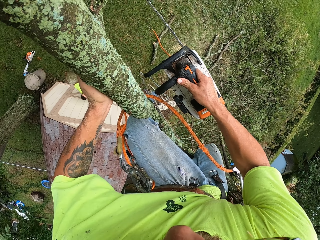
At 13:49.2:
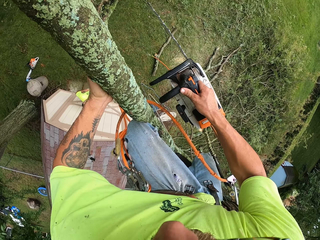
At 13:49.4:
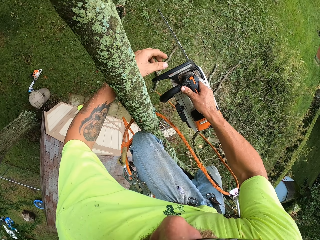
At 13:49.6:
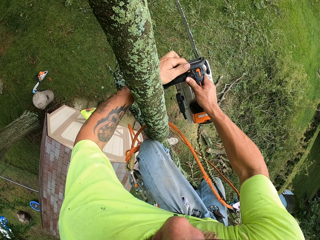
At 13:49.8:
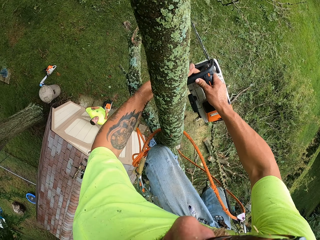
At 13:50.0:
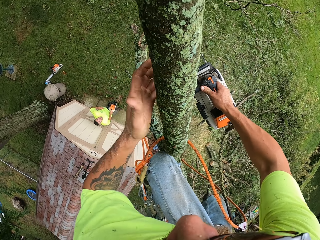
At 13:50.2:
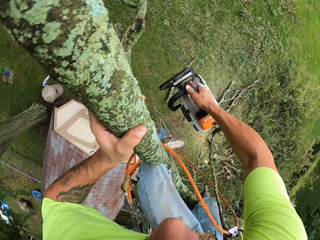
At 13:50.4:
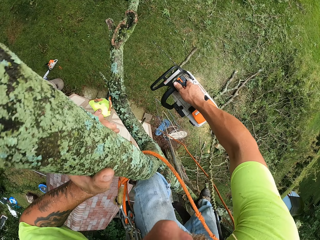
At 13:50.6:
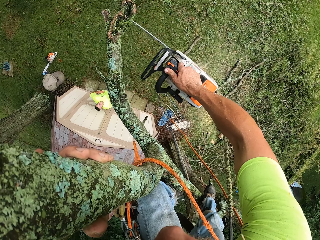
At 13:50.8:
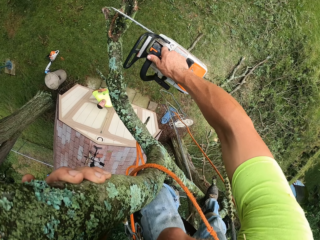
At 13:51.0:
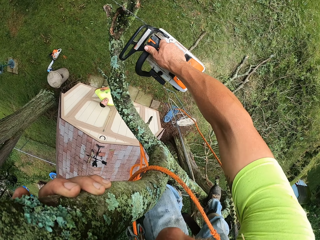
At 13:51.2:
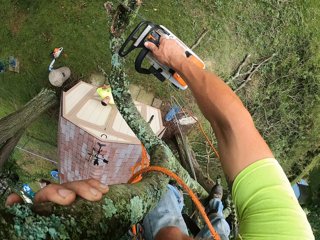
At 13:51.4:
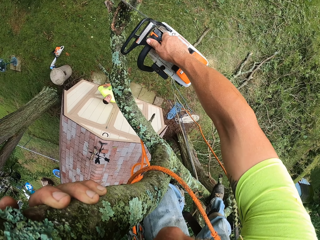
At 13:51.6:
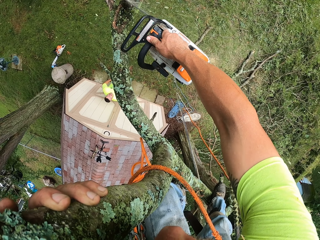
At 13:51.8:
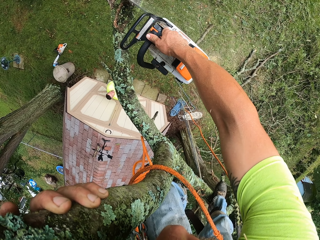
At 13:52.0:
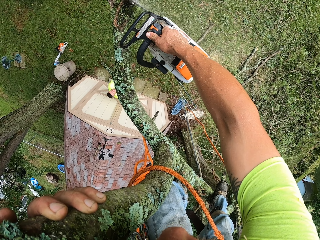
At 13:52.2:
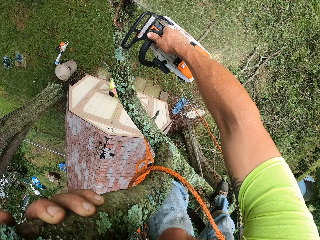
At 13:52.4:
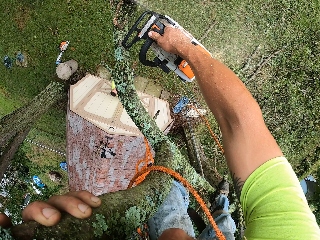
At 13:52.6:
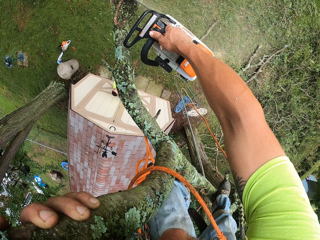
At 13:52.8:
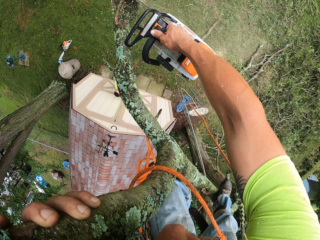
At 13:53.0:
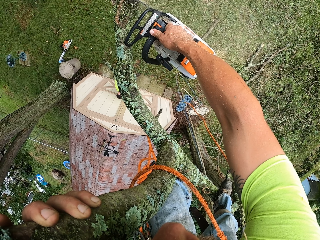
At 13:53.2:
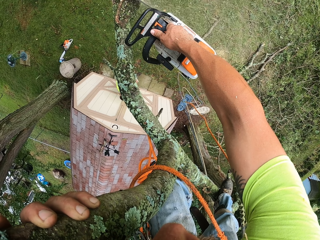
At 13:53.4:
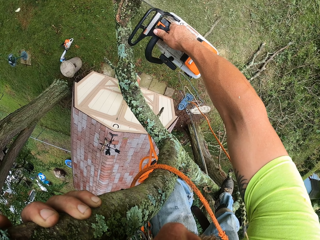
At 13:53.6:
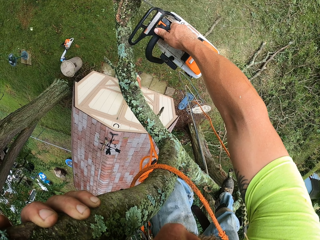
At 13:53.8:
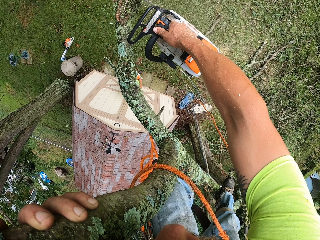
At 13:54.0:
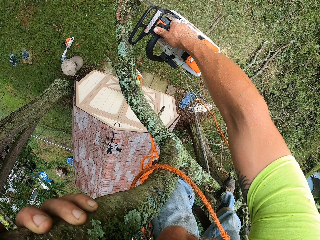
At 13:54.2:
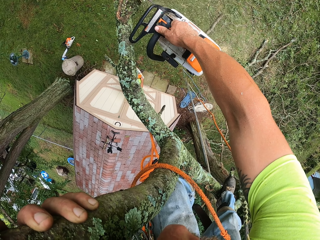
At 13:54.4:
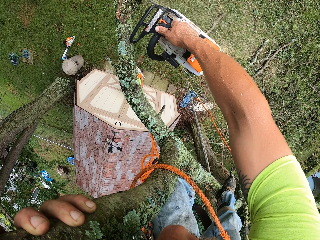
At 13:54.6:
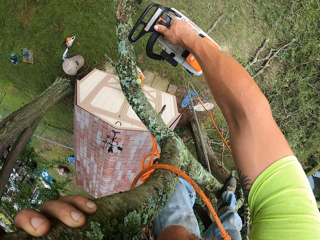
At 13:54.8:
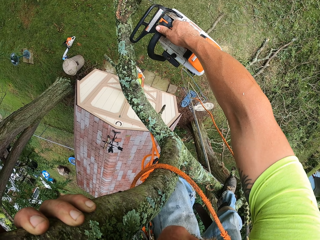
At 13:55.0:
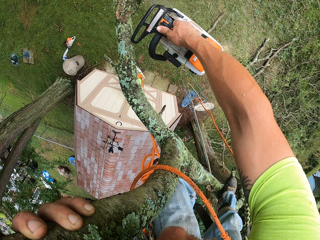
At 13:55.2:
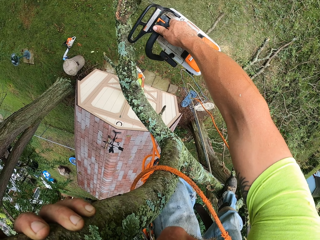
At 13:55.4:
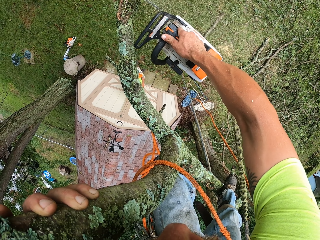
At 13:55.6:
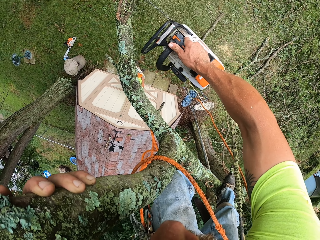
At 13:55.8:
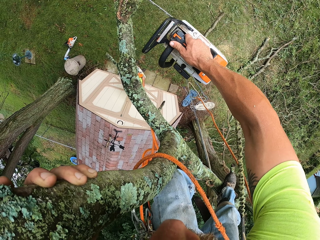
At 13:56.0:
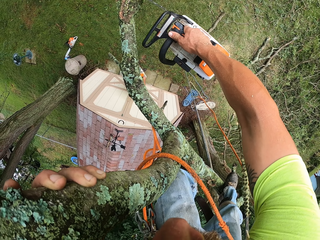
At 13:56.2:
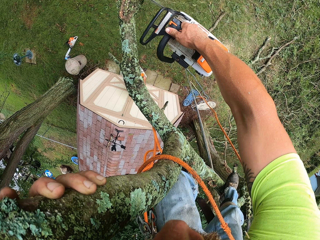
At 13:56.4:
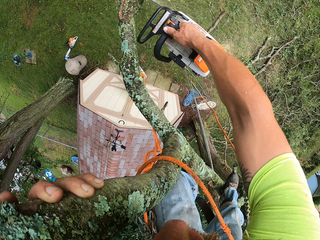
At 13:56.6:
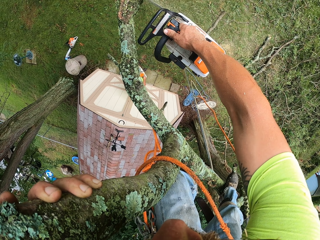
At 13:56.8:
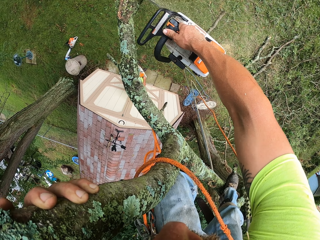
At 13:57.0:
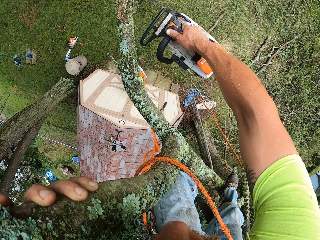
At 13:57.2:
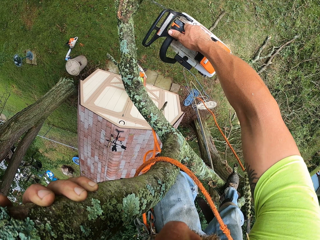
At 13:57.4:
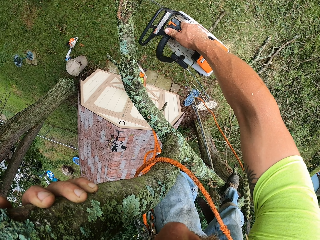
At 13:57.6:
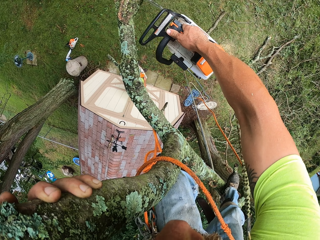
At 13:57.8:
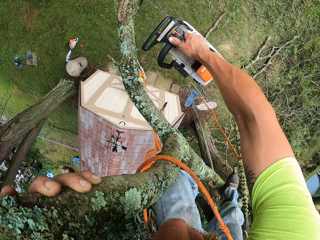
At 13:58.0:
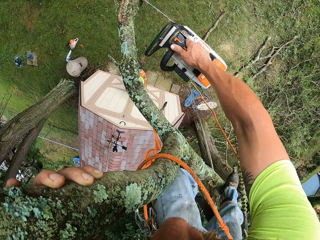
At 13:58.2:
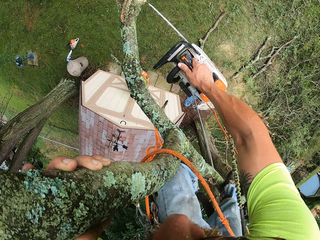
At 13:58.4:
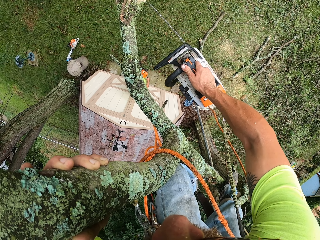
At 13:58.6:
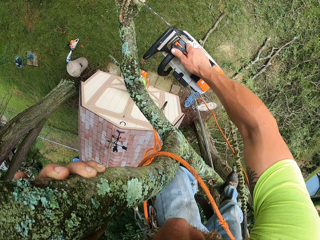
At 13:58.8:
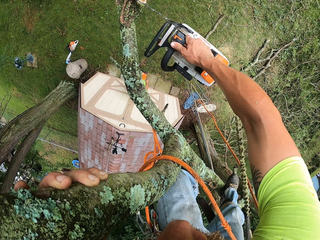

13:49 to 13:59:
The camera wearer adjusts his left leg. He turns on the chainsaw with his left hand. He cuts a branch of the tree with the chainsaw in his right hand.

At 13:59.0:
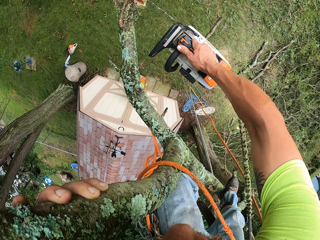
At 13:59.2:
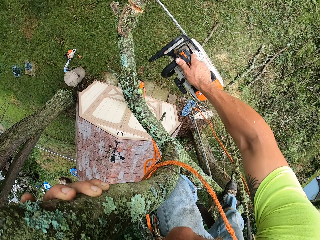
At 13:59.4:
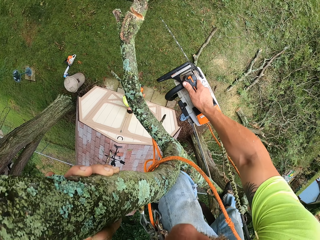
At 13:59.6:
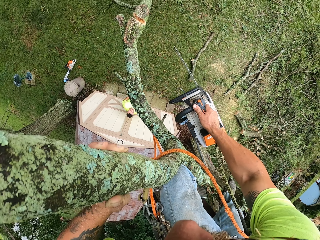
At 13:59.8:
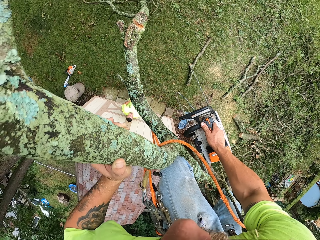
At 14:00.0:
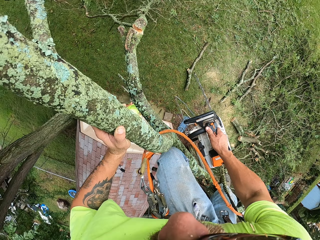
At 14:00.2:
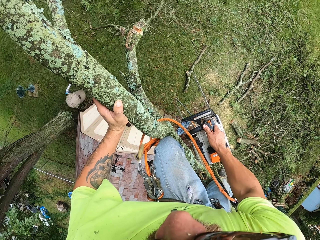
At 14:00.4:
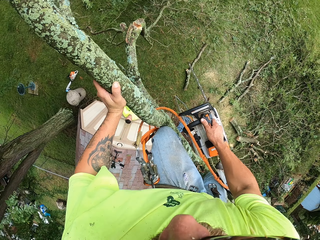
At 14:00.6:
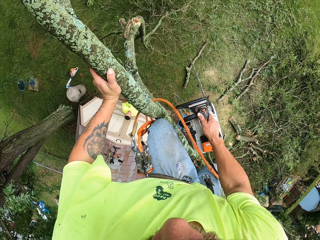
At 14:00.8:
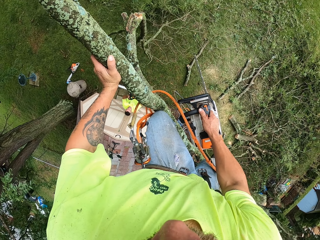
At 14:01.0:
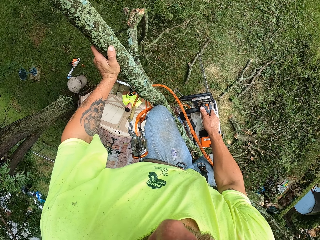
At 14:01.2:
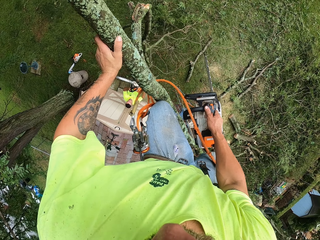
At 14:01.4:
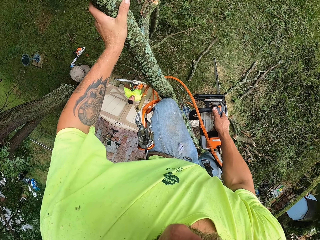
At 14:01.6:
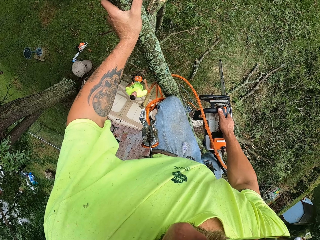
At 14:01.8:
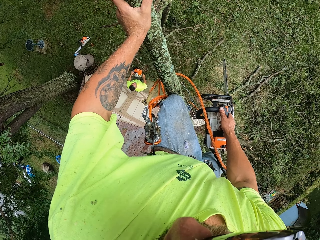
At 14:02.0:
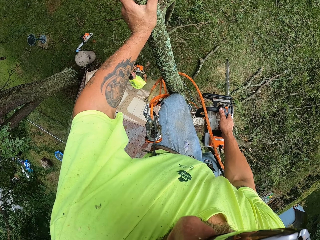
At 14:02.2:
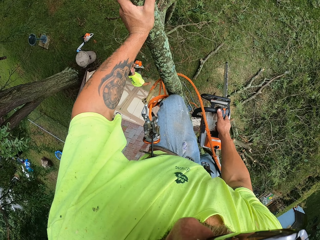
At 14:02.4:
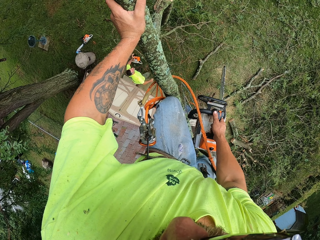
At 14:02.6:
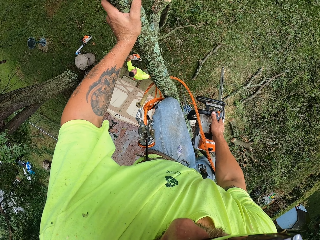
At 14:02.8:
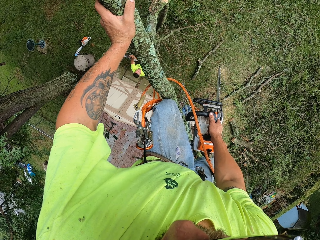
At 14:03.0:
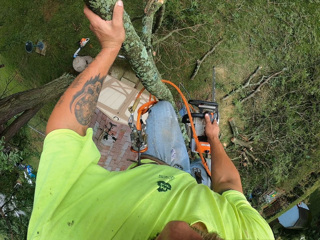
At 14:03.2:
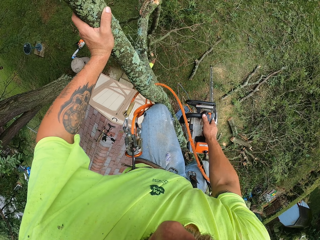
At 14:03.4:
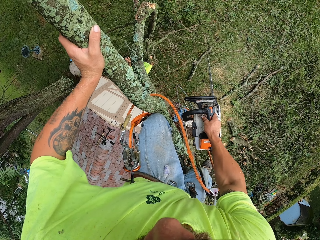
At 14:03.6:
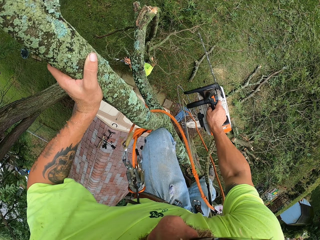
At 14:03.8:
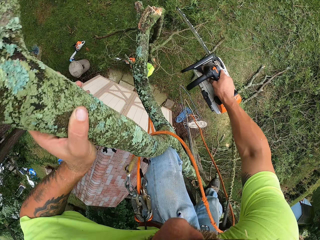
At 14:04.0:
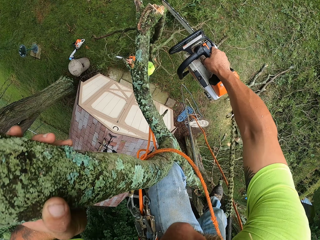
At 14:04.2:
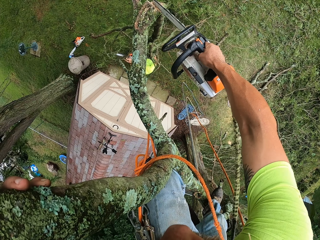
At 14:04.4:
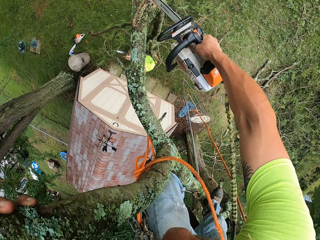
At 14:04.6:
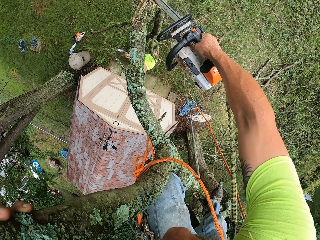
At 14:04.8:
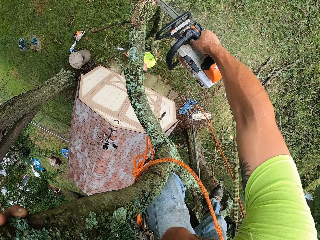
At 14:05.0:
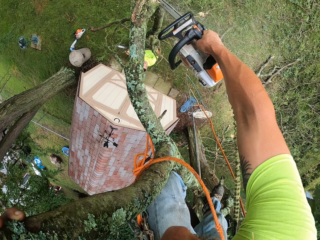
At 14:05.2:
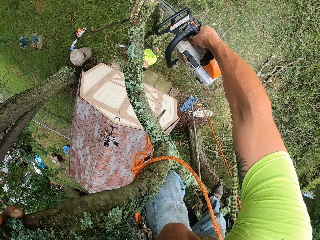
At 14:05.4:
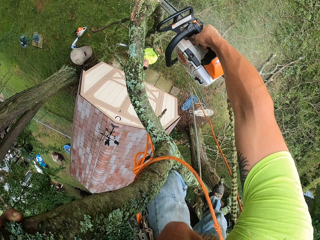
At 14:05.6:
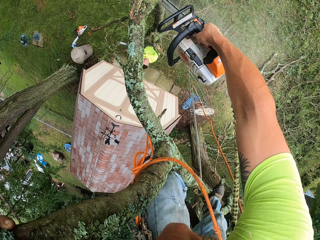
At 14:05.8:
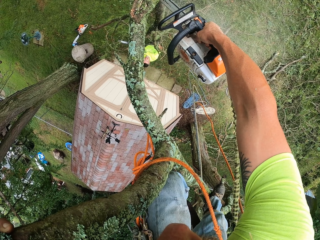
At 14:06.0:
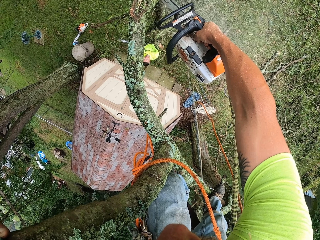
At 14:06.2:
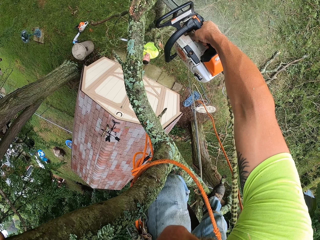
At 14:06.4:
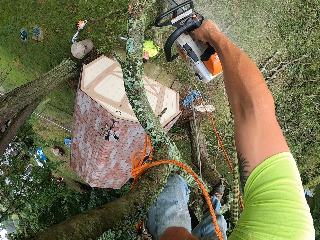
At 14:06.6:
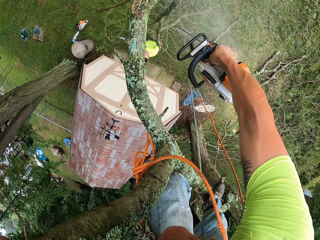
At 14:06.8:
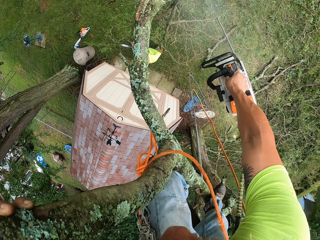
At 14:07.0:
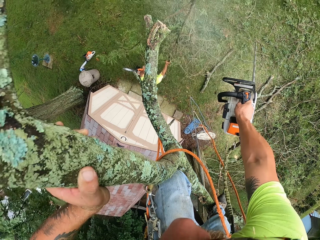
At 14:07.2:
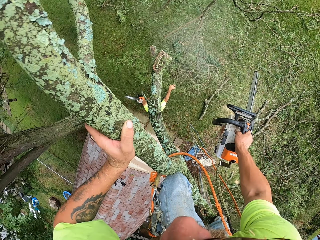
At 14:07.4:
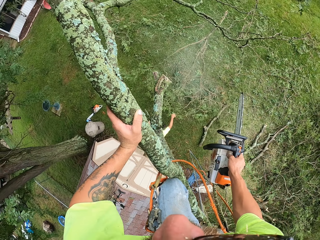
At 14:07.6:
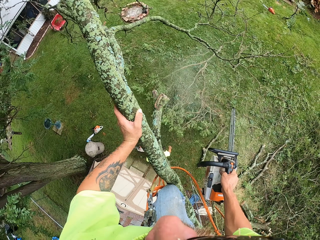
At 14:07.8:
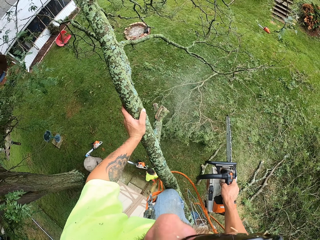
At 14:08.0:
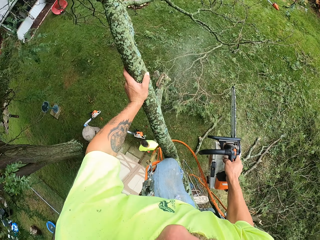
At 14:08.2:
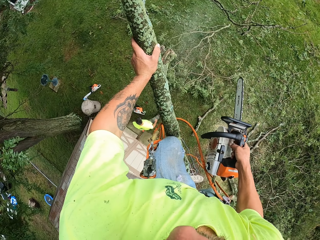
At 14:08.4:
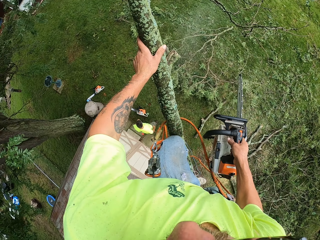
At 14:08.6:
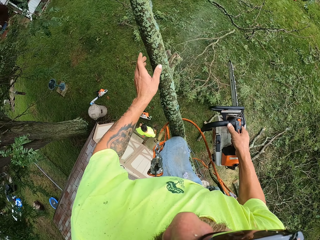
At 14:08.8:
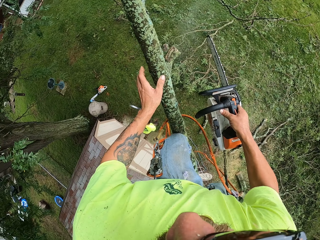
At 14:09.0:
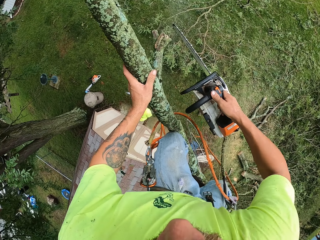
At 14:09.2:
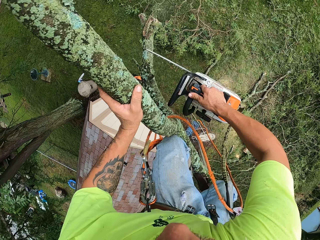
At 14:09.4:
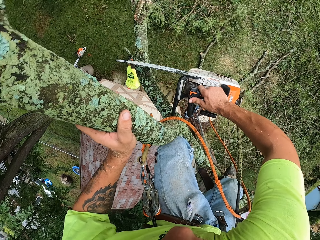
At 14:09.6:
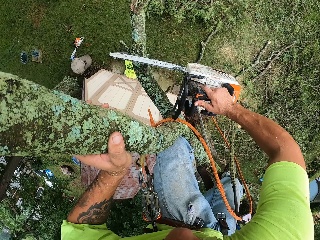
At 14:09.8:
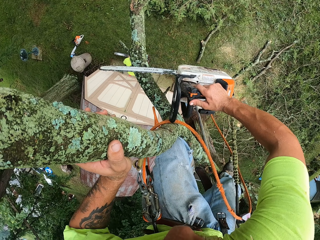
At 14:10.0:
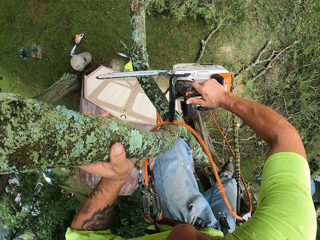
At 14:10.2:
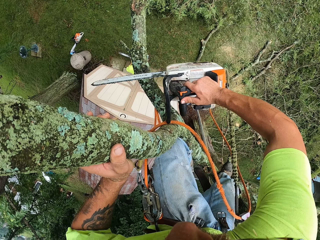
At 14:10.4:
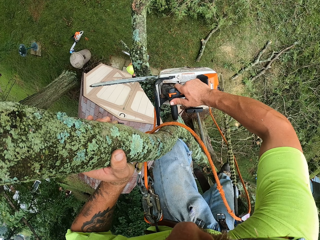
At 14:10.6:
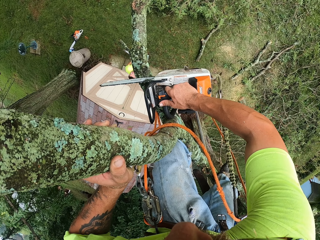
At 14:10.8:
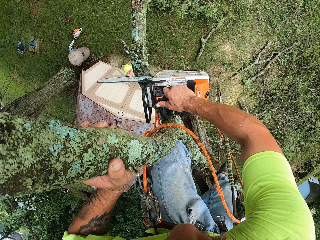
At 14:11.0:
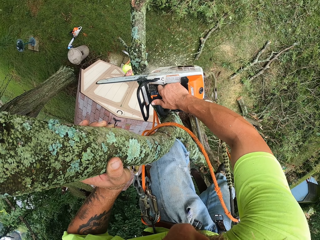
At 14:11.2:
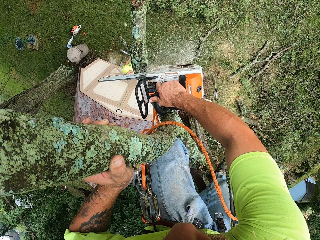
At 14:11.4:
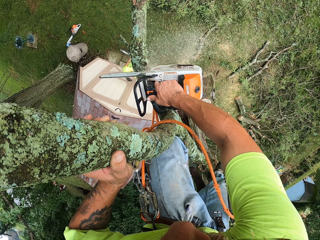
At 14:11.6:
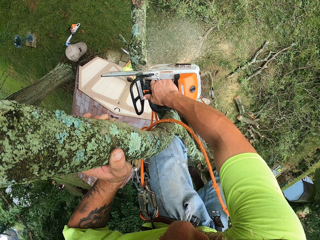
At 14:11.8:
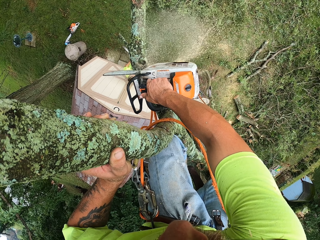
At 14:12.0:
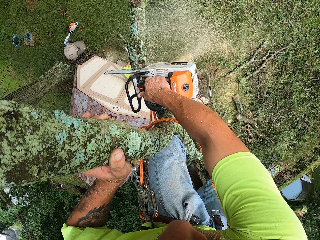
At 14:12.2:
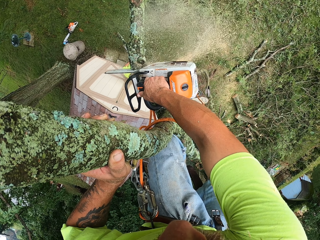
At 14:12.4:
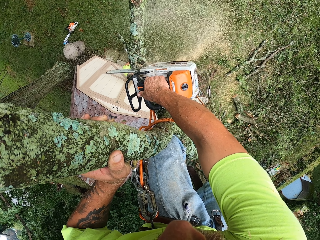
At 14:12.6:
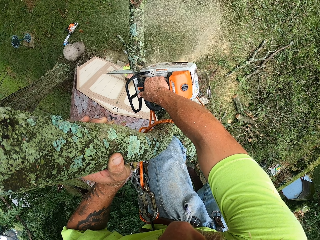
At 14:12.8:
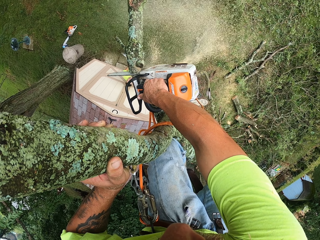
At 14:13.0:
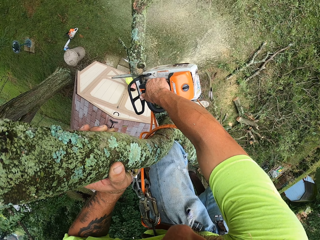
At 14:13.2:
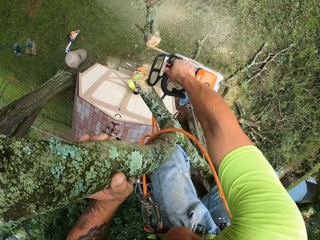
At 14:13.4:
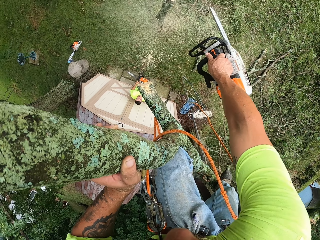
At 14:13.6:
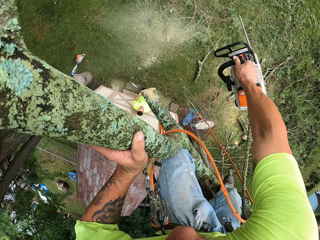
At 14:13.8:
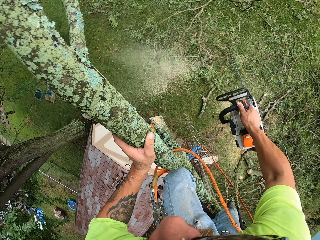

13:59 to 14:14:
The camera wearer looks at the stem. He cuts off the branch of the tree with the chainsaw in his right hand. He looks at the stem. A man picks up a chainsaw from the ground with his right hand. The camera wearer cuts the branch of the tree with the chainsaw in his right hand.
